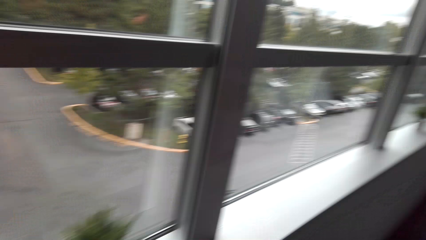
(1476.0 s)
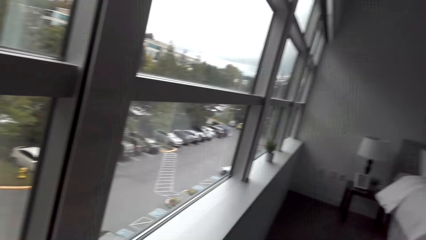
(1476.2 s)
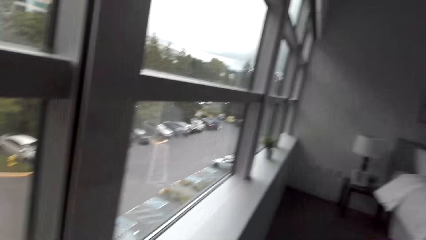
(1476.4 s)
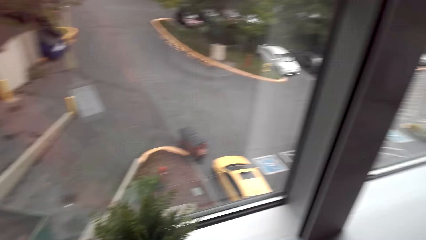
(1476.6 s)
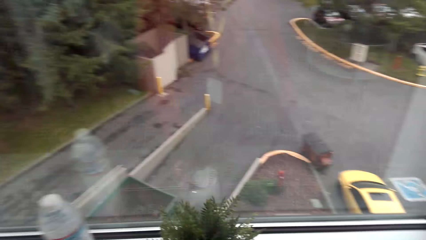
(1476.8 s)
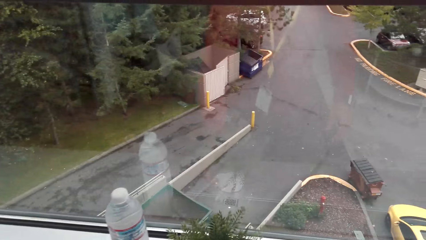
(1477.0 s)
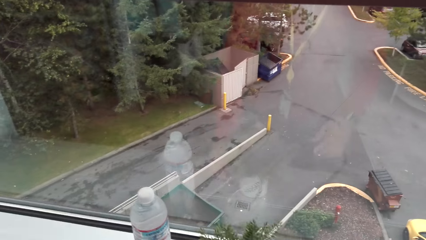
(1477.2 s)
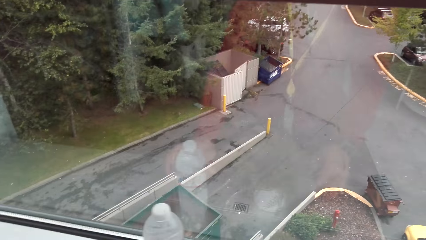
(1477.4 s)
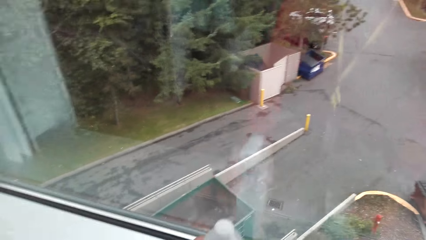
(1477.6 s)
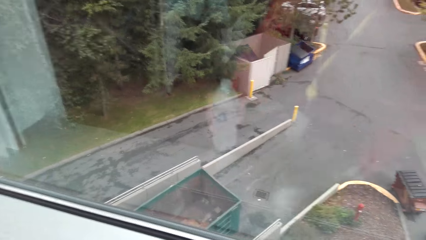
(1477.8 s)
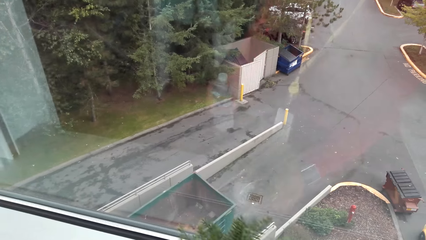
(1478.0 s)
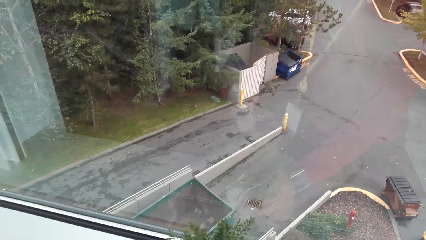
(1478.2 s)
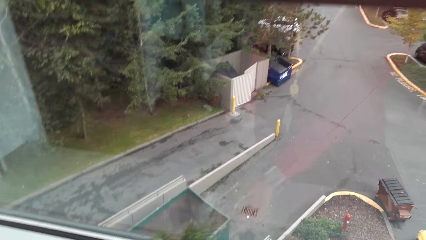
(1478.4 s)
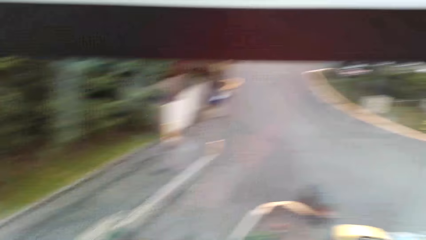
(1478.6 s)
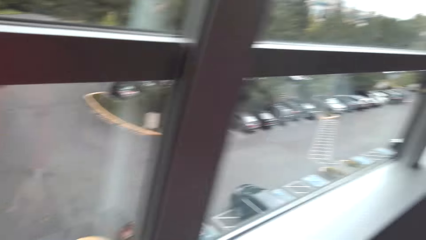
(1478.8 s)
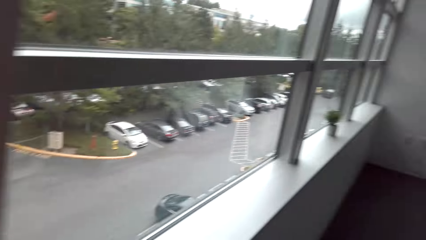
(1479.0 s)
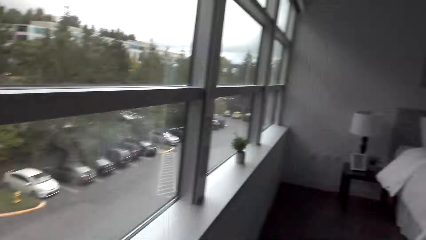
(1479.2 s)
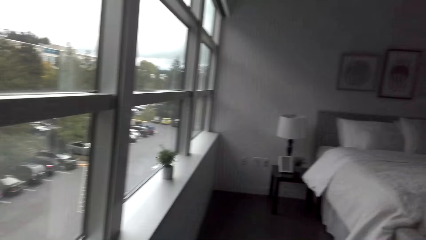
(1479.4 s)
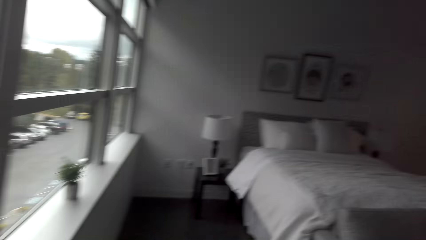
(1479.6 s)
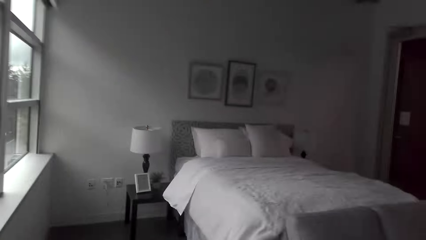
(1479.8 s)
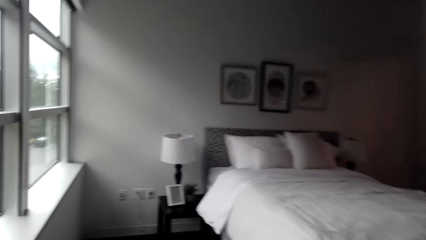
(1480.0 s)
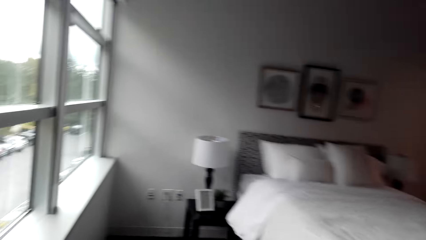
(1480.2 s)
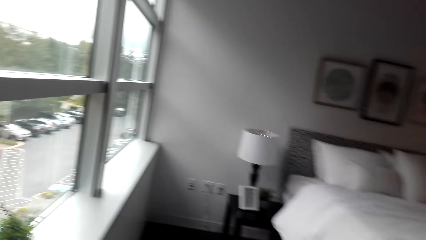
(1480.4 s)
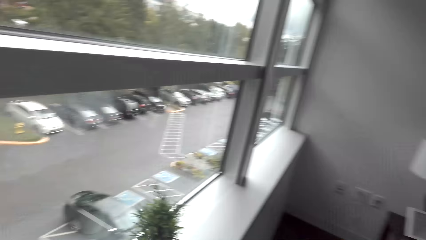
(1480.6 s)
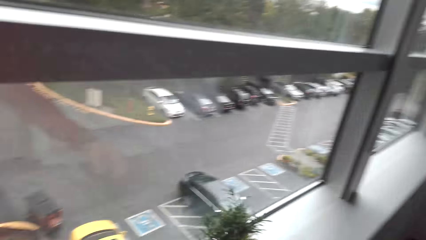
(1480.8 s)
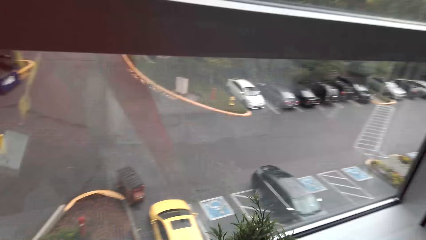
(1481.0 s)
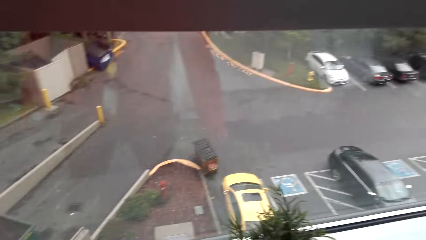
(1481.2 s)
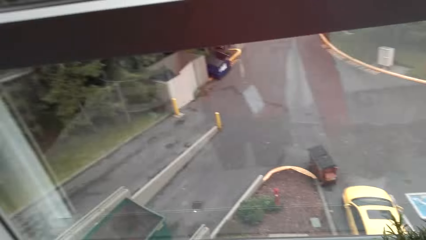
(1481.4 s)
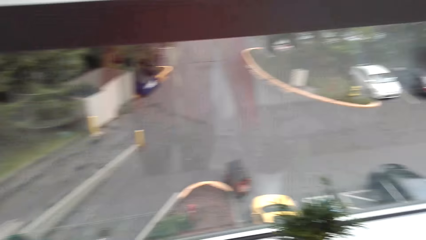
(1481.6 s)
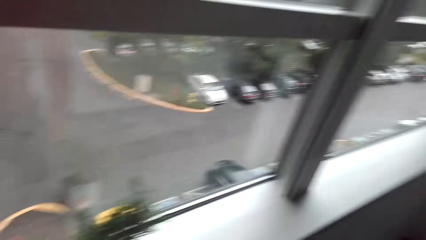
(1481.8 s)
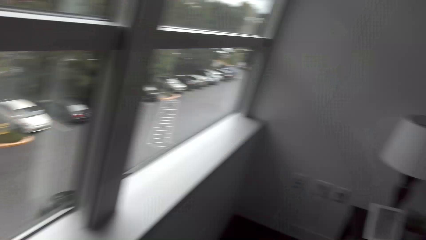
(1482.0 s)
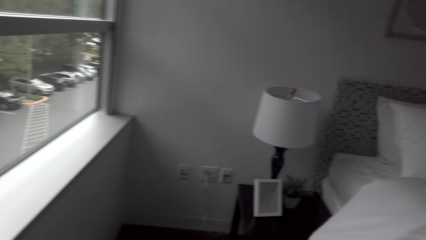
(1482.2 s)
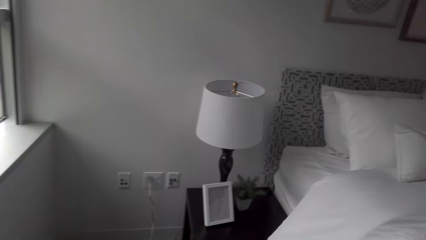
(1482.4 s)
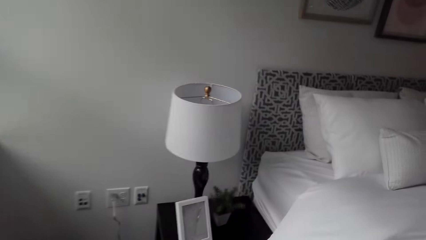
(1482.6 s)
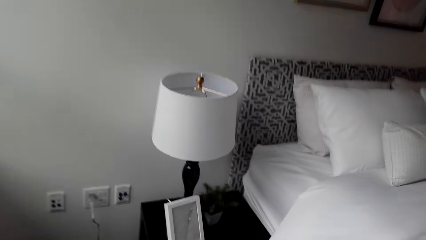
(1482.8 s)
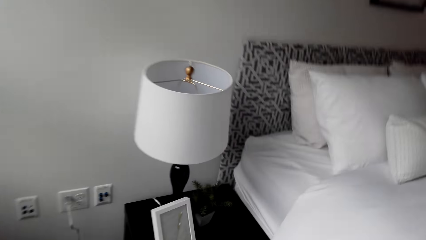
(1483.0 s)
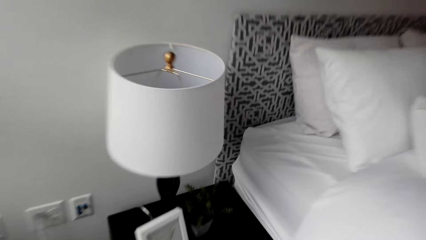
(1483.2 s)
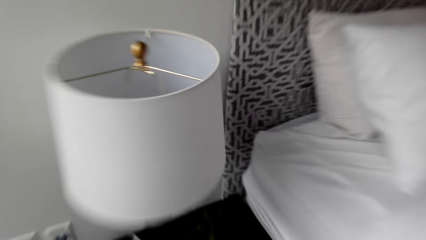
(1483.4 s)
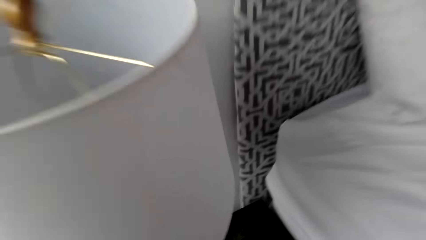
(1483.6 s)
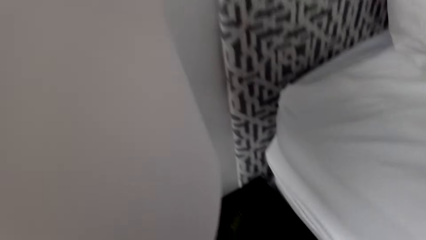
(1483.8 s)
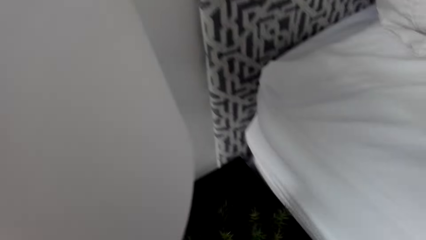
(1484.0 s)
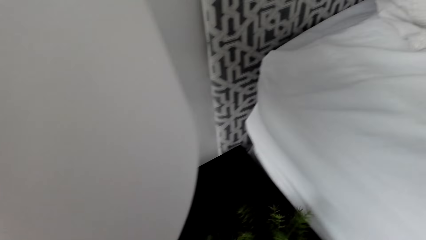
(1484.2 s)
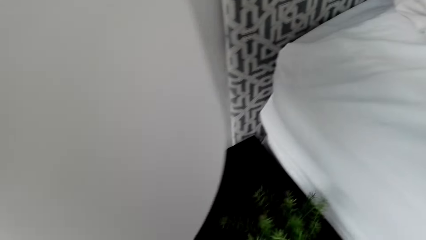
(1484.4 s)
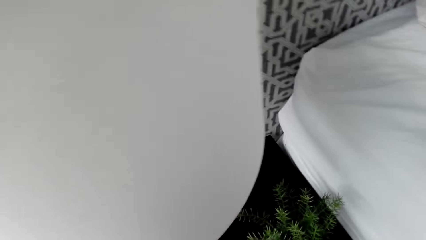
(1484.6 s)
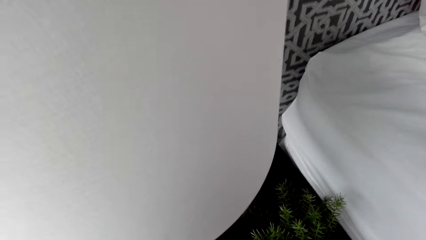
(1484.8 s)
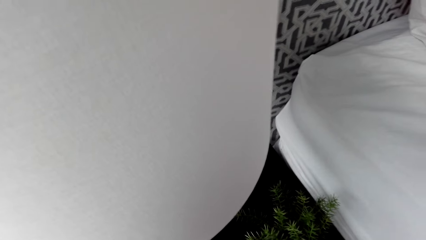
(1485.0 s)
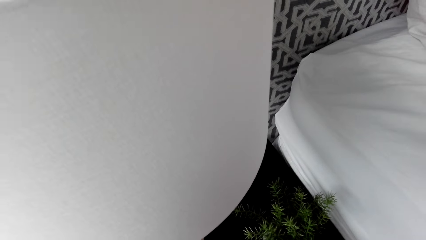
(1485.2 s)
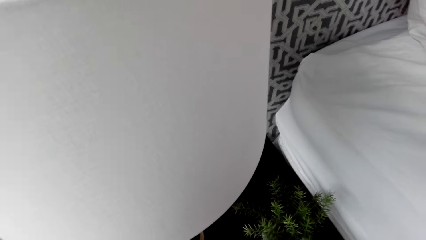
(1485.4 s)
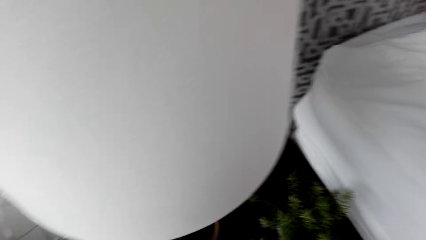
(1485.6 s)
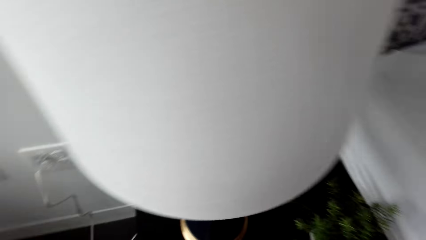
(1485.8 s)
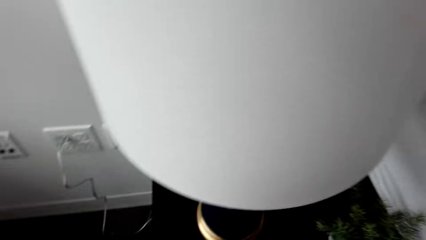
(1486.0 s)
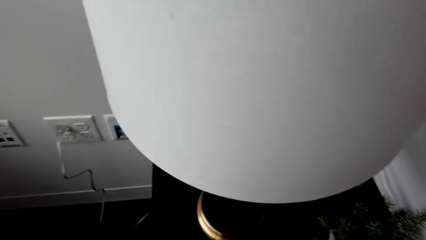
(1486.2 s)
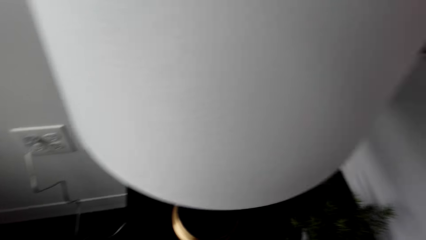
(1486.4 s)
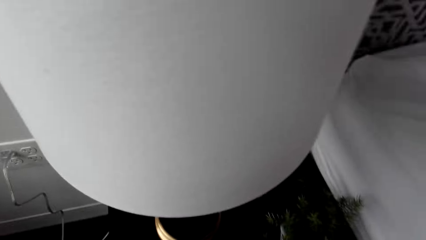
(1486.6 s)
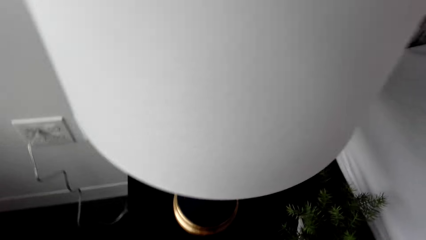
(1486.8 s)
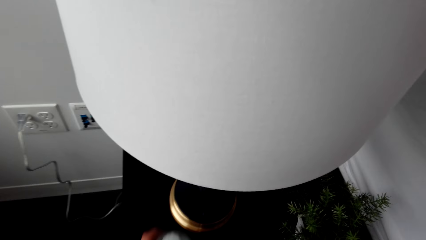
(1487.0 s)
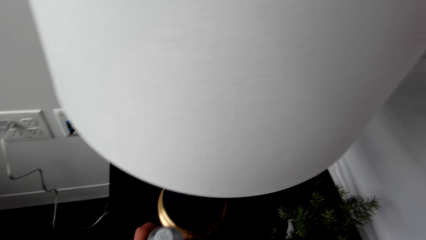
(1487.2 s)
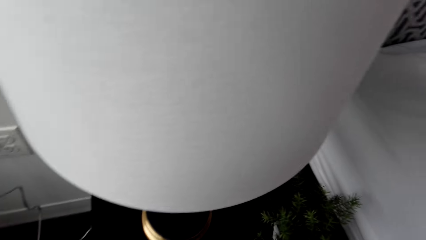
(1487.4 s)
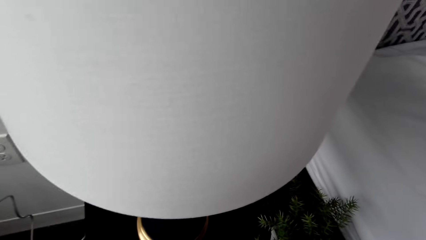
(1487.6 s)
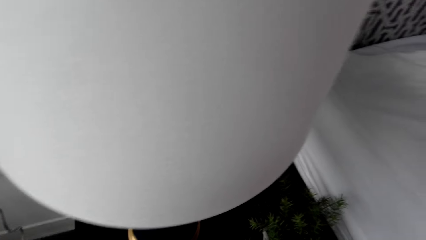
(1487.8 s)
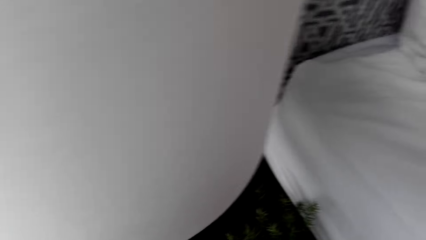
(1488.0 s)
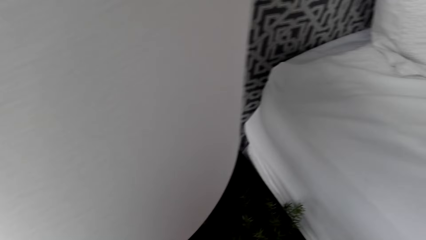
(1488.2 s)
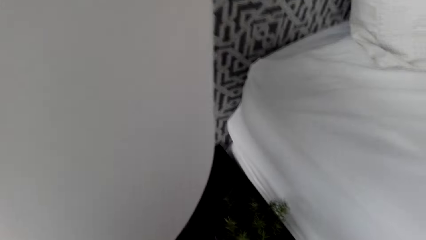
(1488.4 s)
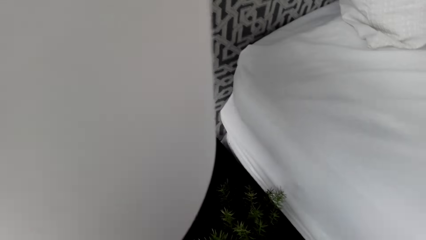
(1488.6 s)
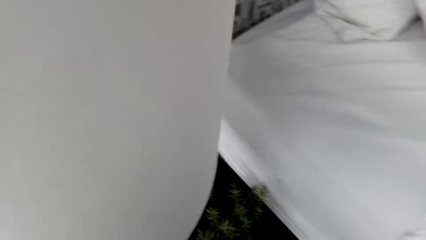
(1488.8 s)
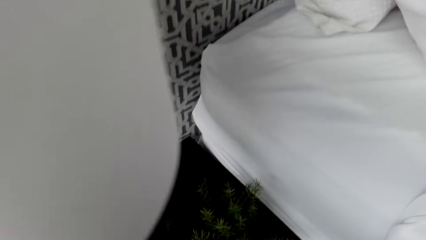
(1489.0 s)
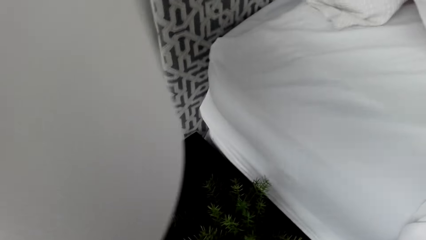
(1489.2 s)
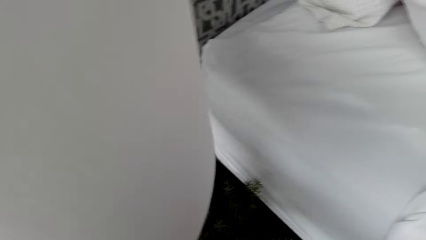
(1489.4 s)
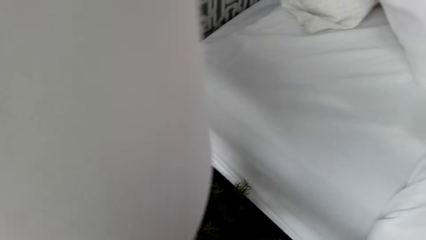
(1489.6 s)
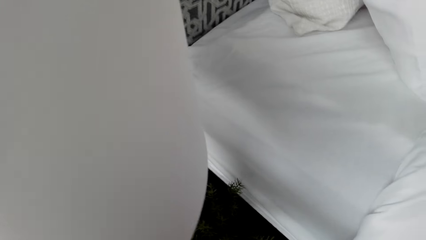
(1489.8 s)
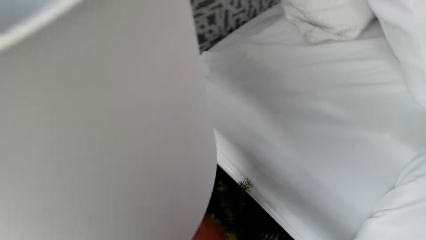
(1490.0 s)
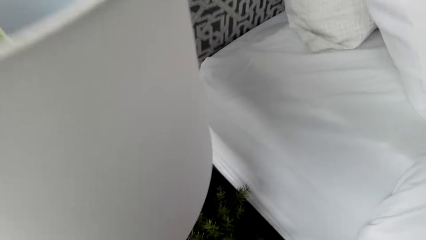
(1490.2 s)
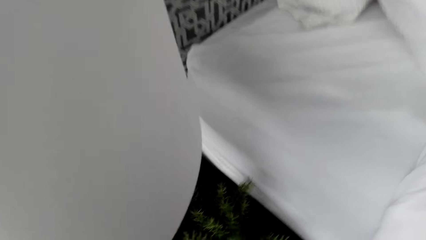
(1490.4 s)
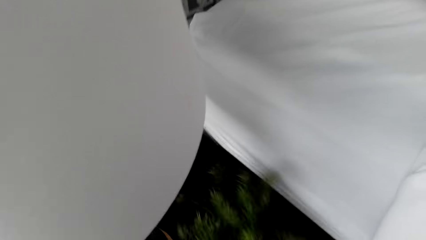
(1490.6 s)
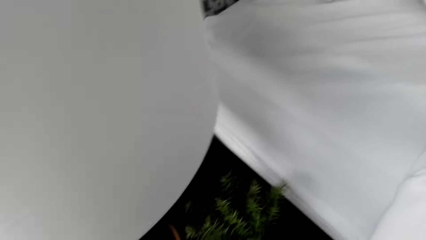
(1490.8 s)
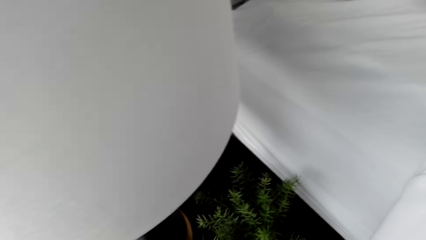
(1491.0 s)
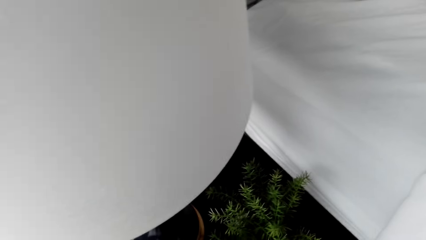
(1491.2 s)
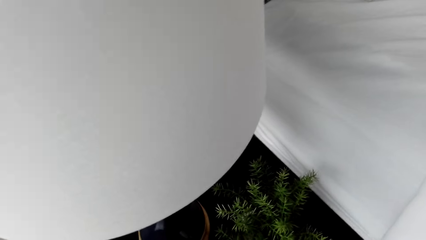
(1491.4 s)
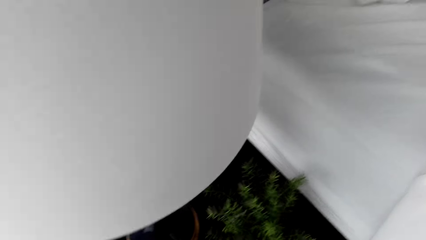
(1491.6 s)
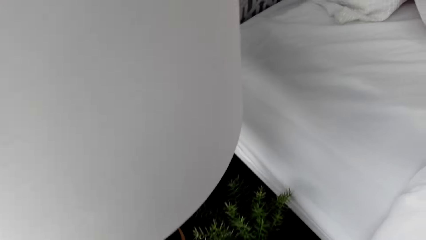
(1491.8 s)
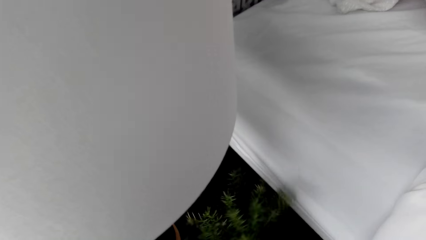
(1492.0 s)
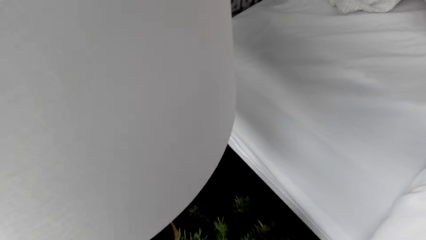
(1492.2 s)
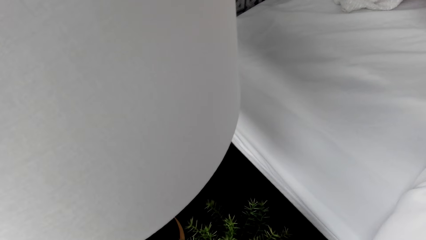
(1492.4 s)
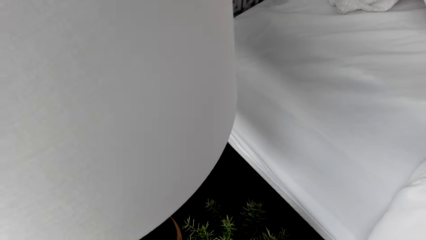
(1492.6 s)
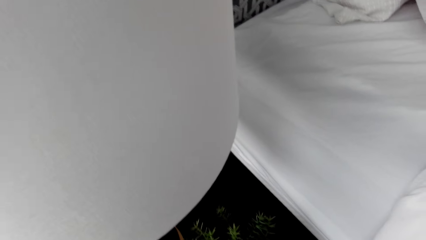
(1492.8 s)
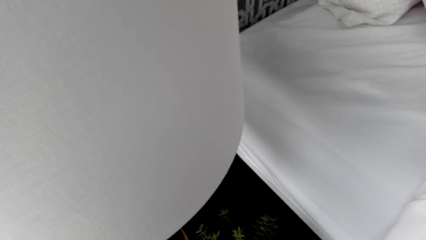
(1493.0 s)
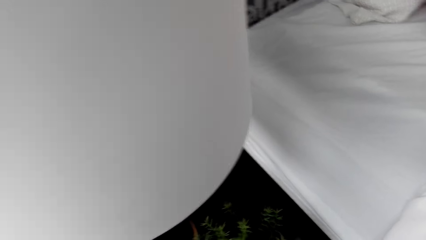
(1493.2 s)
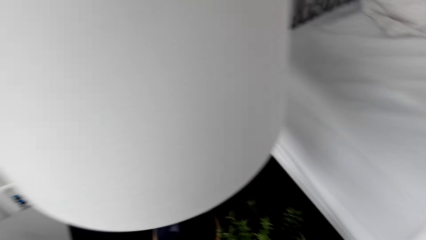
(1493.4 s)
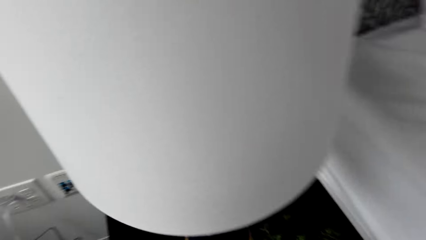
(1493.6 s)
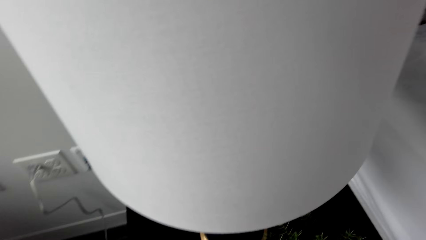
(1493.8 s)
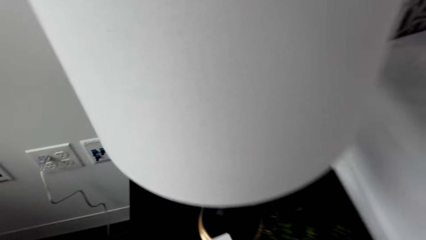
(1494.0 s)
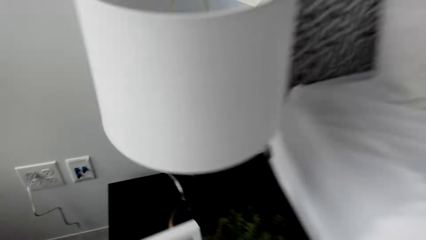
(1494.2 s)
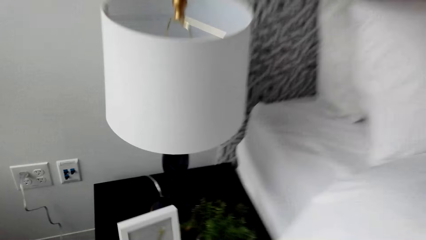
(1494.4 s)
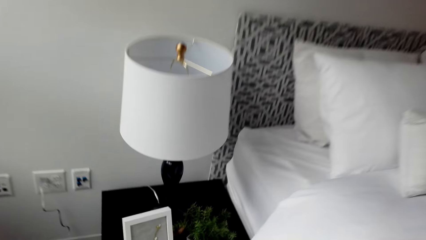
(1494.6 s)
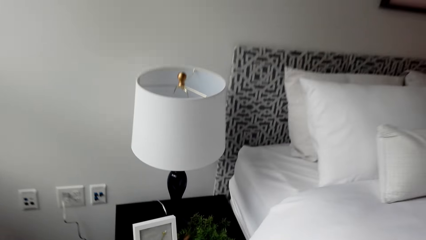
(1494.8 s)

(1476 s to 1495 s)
The camera wearer moves the bottles on the window. They move around the house. They move towards the bed. They move a flower.
